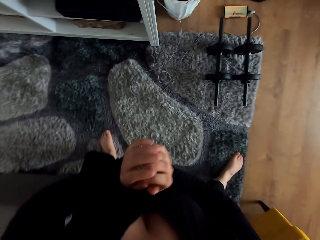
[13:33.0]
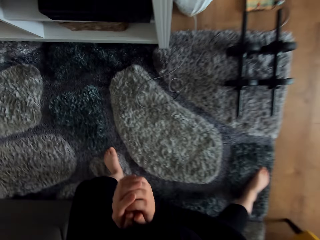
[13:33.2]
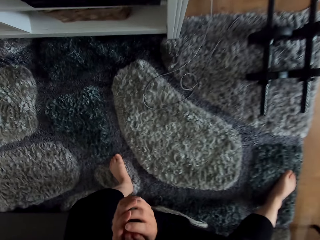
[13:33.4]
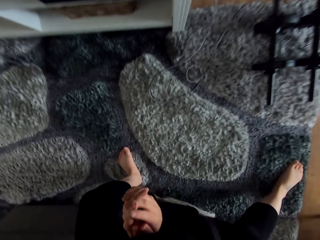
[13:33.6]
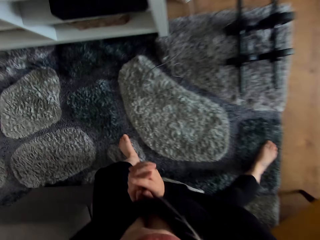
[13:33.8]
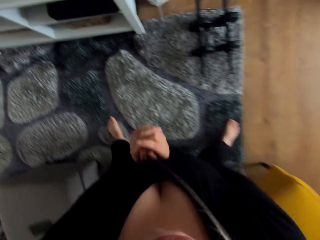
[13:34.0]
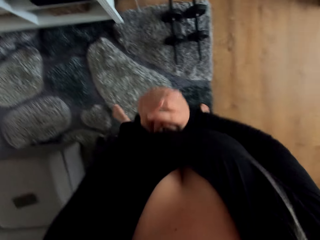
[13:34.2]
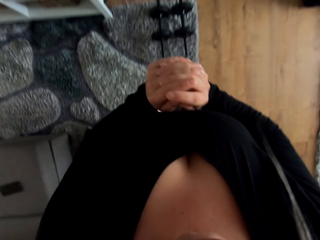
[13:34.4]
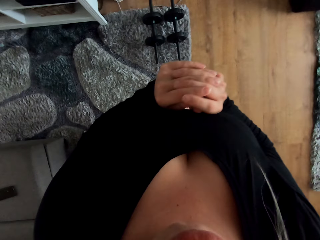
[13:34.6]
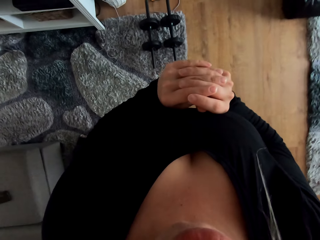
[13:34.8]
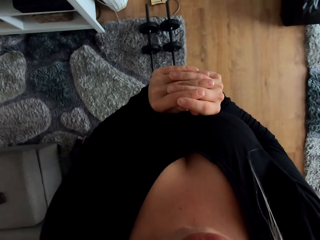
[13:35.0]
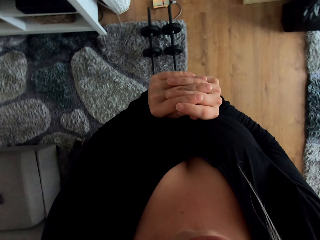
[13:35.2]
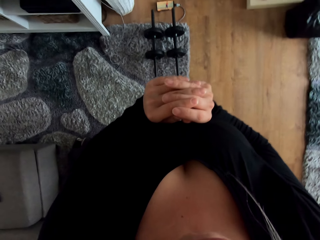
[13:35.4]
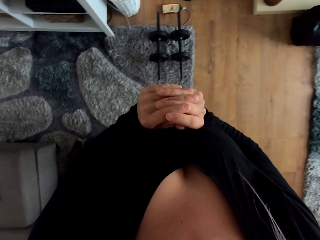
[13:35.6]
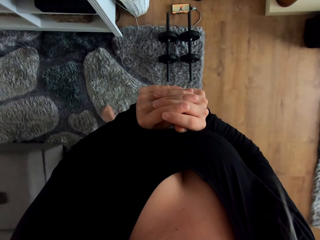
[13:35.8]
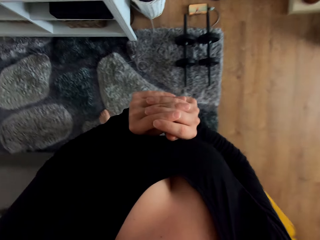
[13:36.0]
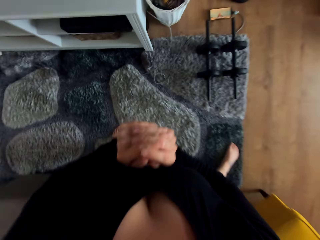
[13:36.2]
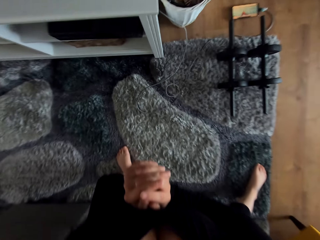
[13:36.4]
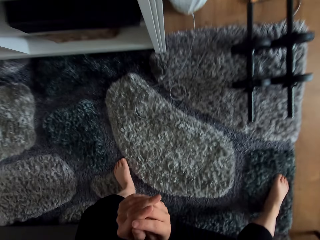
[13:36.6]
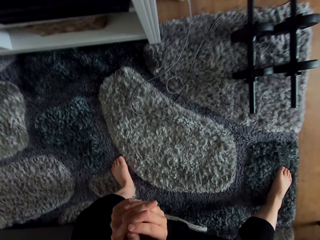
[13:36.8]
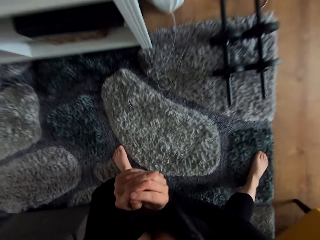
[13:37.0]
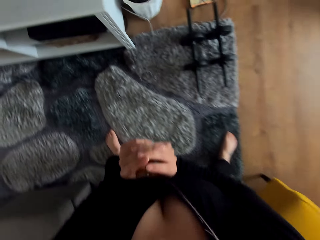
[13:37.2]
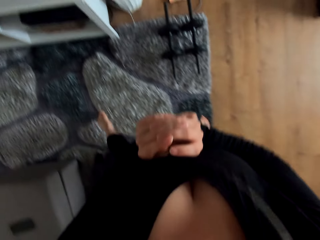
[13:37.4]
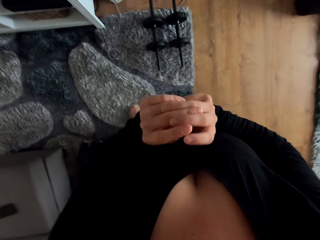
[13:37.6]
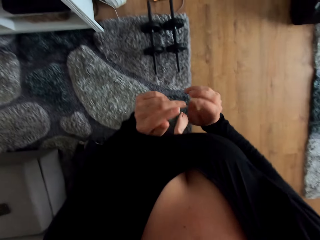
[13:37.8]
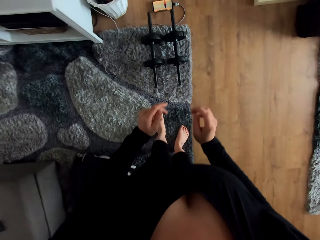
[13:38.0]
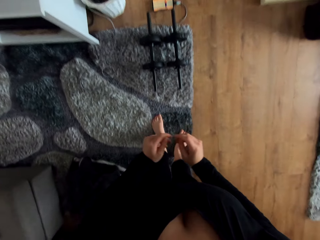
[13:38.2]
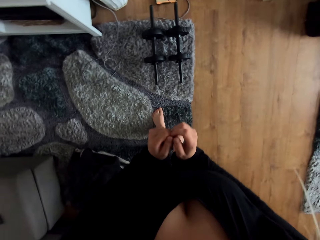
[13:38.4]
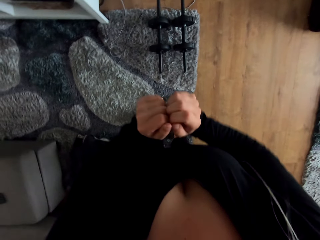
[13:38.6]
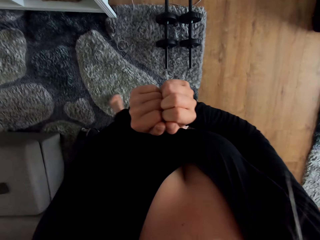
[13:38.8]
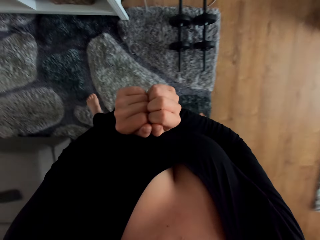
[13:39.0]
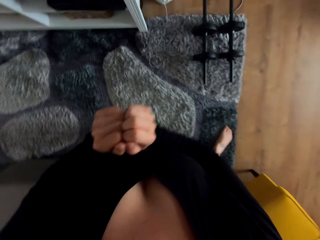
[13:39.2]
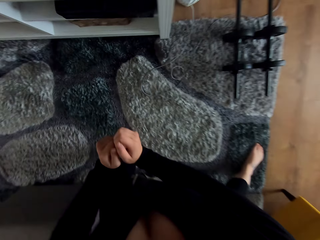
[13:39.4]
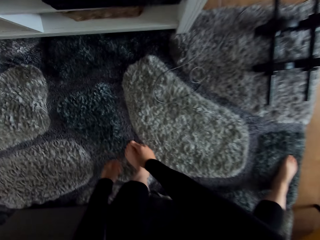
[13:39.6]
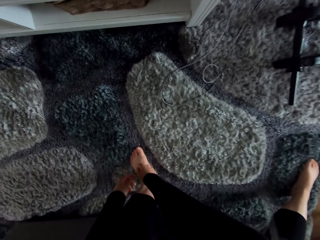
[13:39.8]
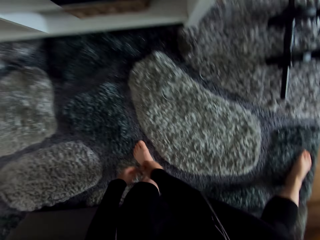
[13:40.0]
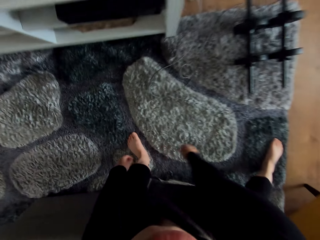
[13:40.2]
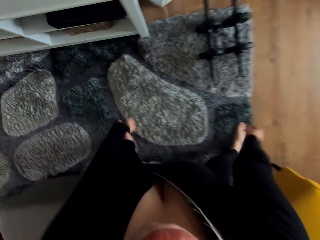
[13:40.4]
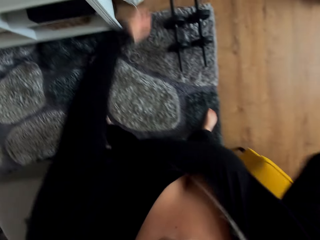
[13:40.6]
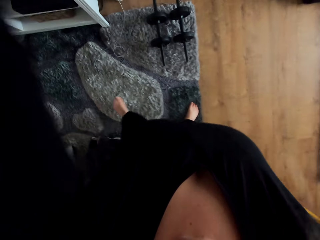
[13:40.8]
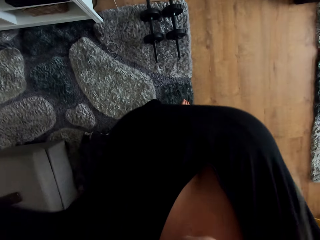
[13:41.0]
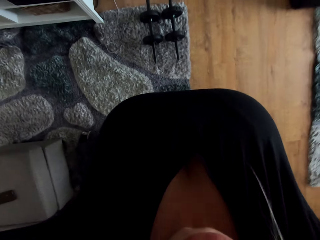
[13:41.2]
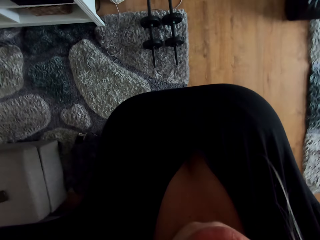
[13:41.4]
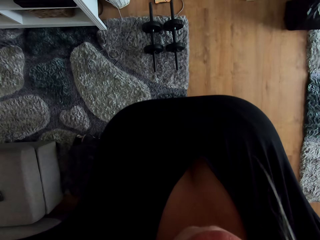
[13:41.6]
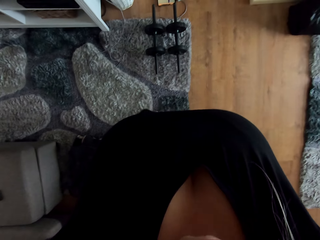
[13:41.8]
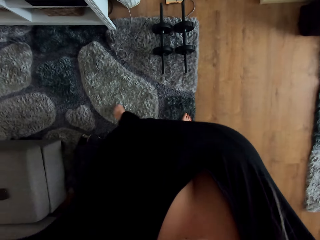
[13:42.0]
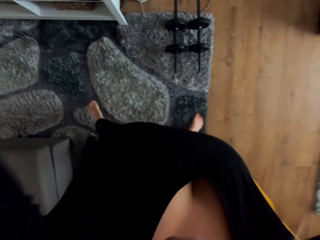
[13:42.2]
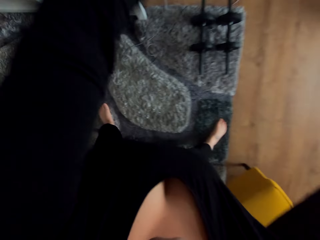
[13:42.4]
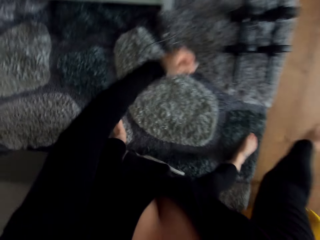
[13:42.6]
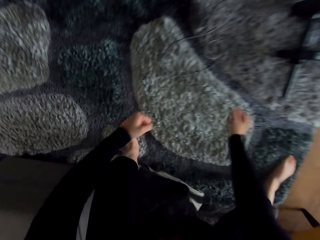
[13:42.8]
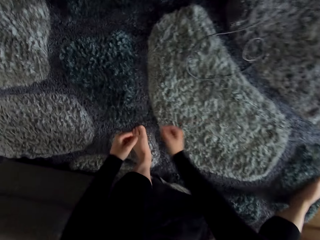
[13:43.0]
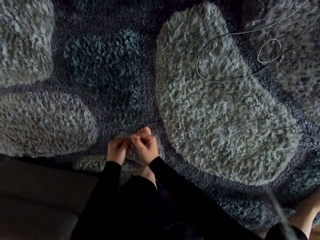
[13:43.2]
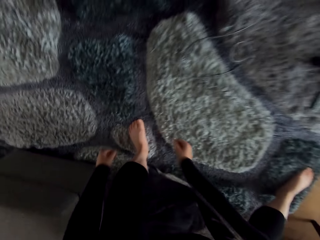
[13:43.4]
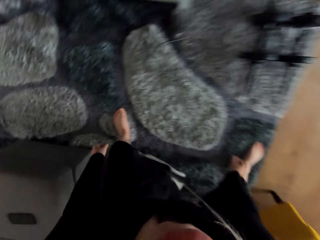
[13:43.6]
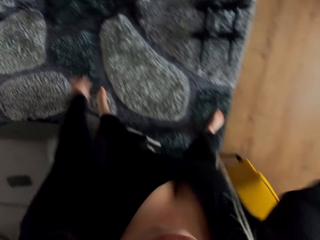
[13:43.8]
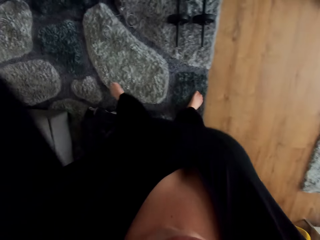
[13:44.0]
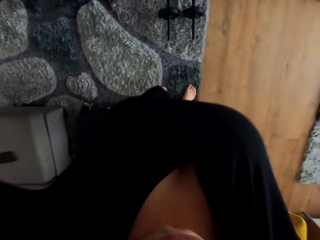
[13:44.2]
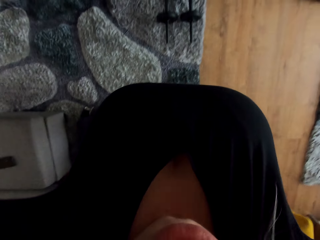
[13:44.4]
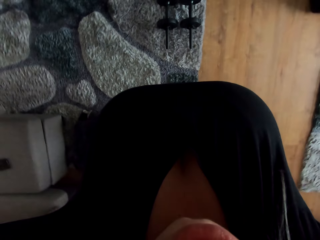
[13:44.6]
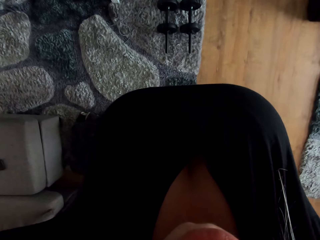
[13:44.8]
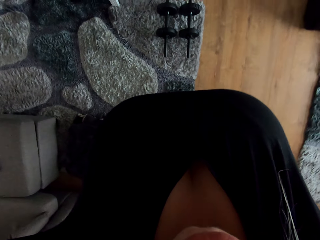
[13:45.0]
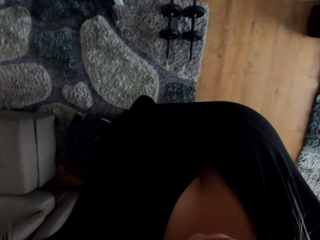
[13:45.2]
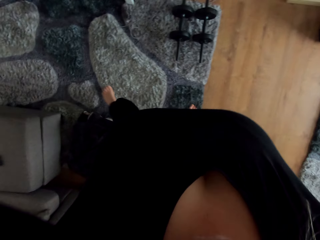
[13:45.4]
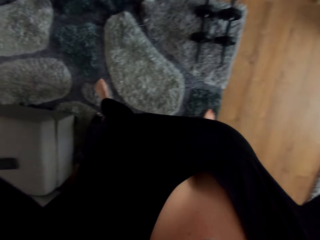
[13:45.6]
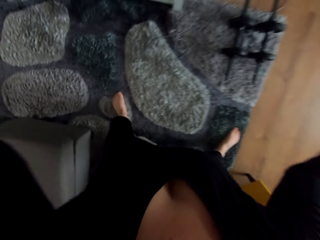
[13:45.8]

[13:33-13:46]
The camera wearer exercises. She swings her hands.

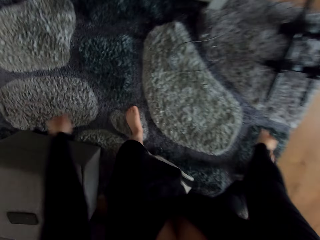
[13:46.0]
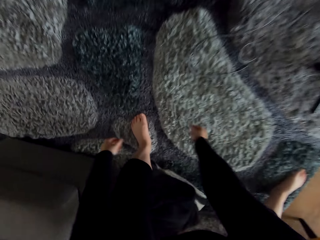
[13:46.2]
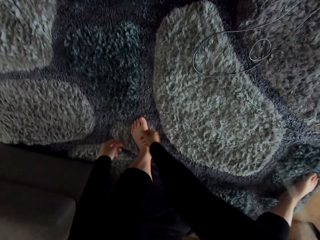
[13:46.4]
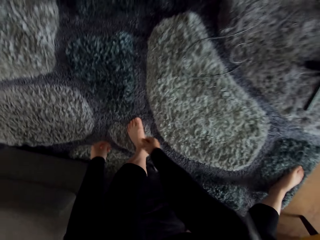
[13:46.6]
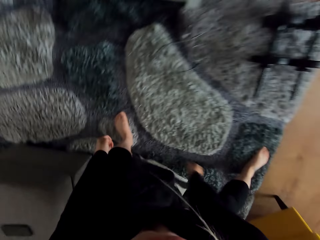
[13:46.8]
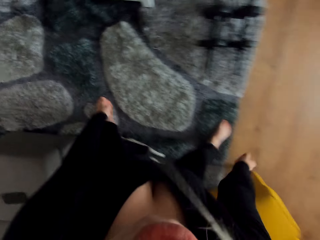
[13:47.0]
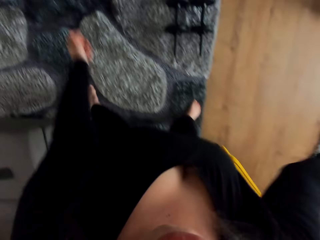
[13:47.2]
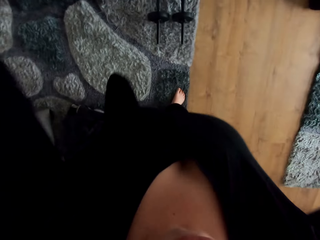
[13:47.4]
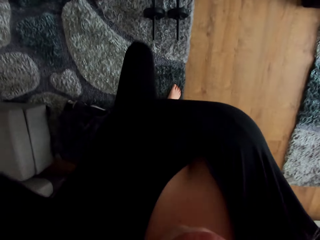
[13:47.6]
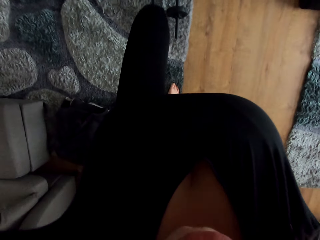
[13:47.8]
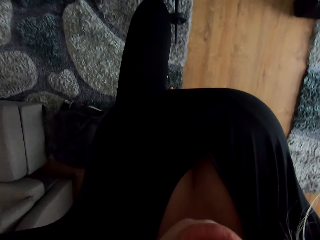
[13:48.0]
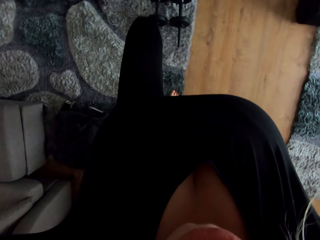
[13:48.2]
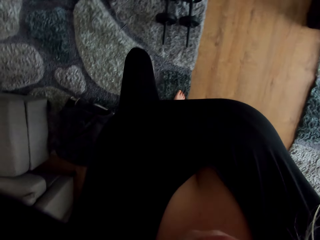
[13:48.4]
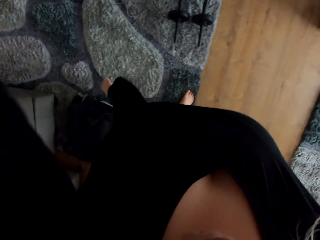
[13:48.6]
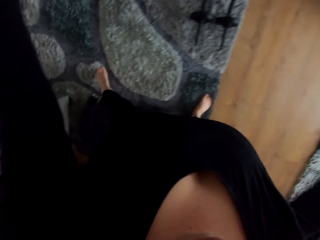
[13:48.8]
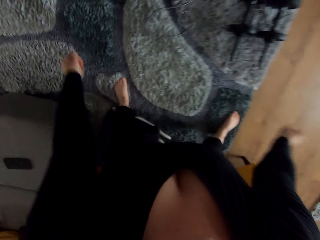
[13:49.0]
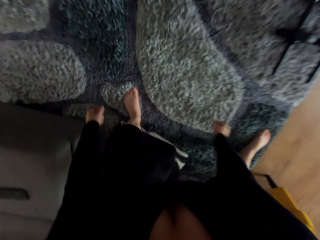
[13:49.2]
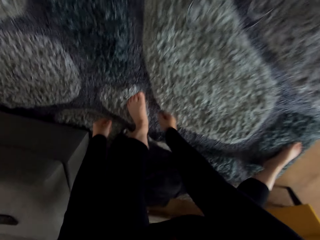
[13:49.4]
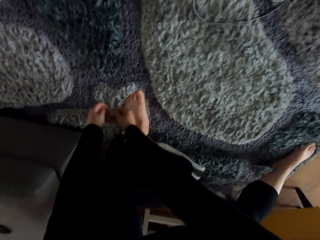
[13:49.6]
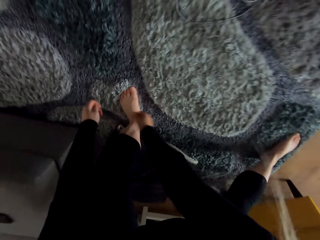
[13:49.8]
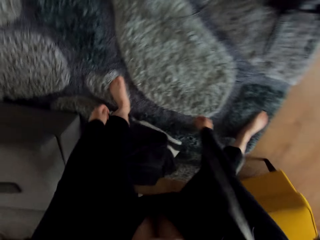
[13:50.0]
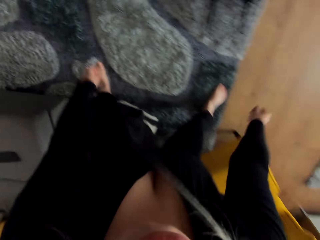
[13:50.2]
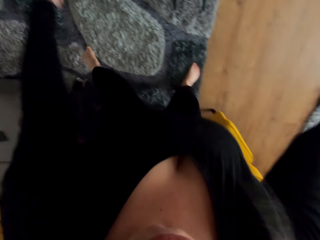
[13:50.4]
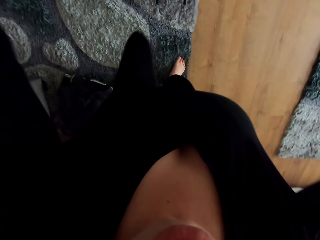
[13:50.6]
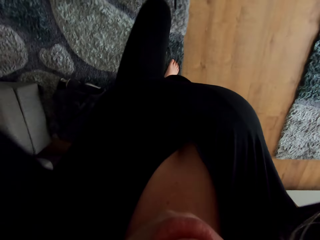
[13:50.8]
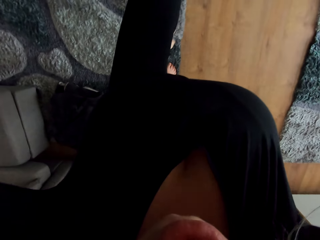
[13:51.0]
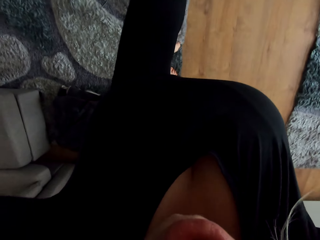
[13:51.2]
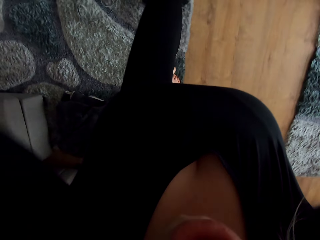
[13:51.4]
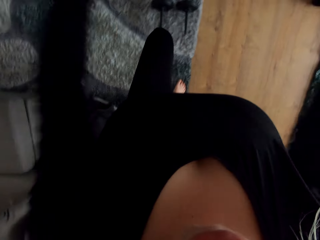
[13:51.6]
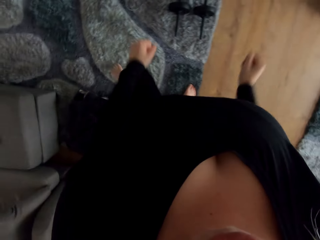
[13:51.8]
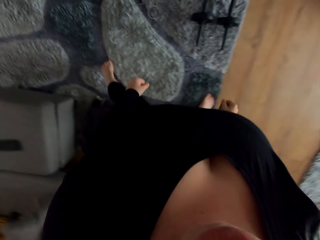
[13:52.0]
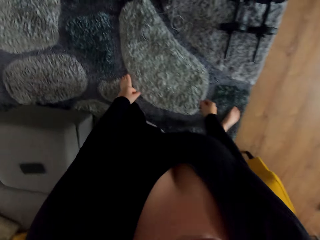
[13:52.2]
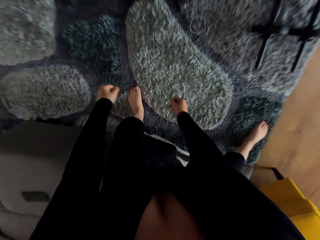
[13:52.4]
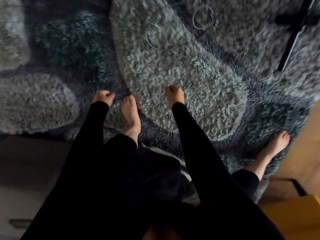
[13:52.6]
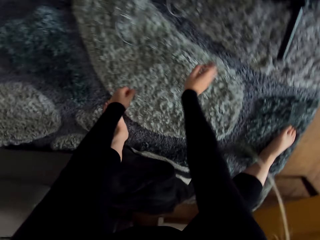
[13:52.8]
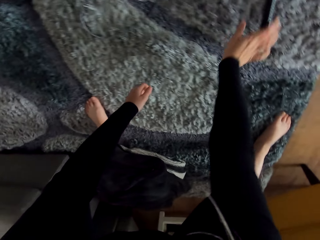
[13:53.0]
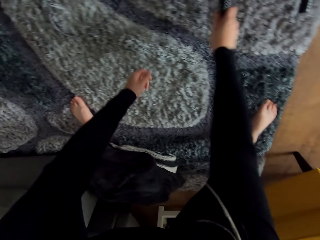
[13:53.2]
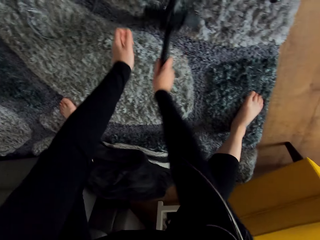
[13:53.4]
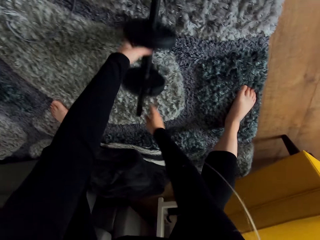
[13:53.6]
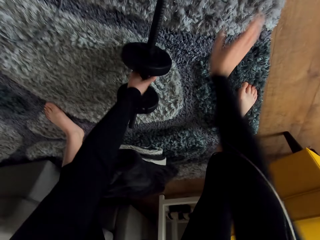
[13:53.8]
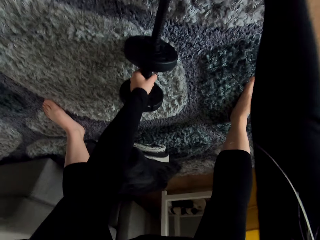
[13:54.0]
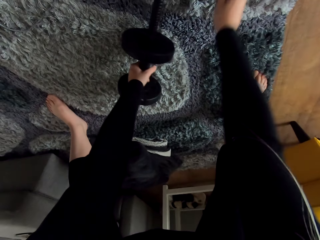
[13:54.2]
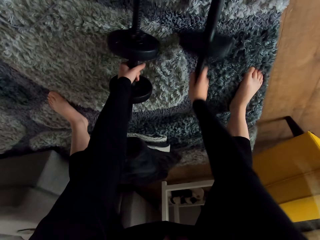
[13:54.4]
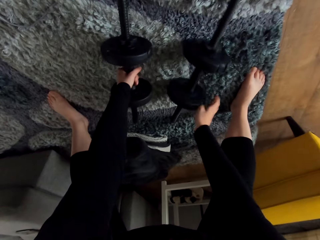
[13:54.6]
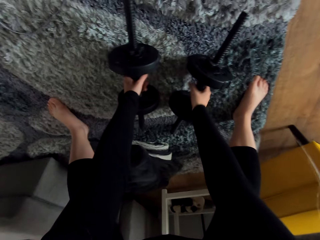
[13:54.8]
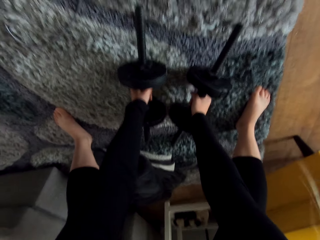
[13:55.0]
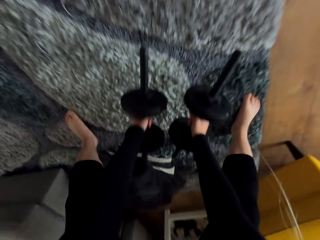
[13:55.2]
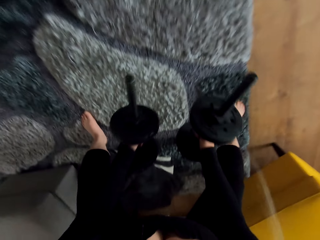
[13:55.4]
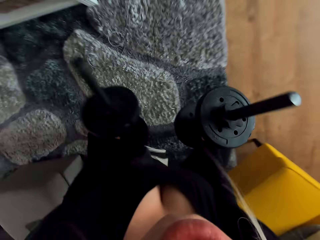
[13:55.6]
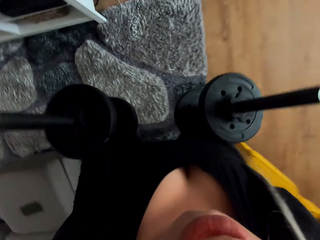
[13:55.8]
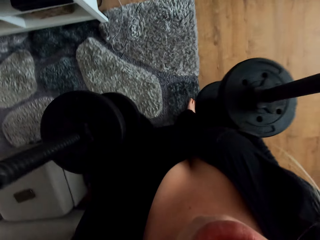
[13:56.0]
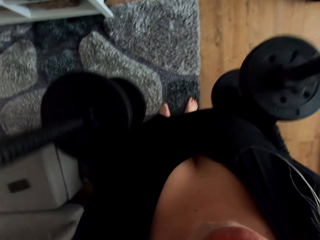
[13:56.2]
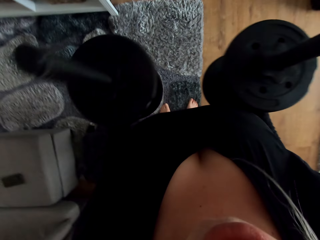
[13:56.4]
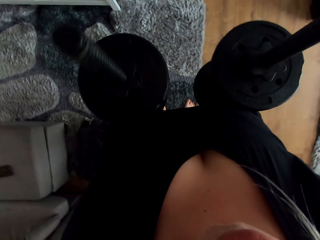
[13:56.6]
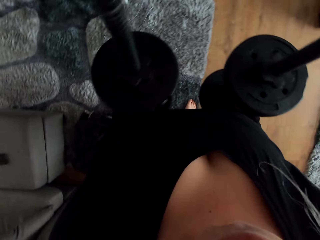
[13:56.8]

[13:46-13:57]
The camera wearer passes a dumbbell to the left hand. She moves the dumbbell on a rug. She grabs the dumbbell with the right hand. She holds the dumbbell with her left hand. She moves the dumbbell on the rug. She holds the dumbbell with her right hand. She lifts the dumbbells from the rug.
